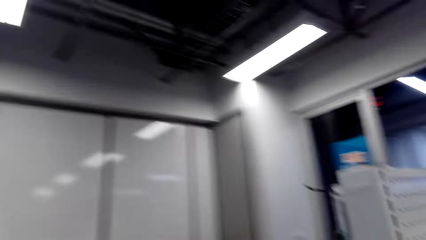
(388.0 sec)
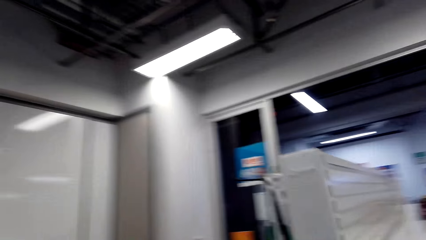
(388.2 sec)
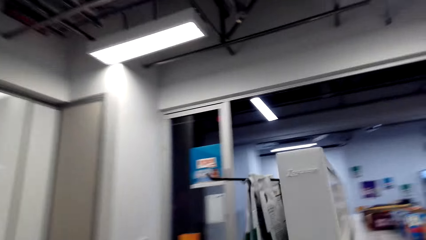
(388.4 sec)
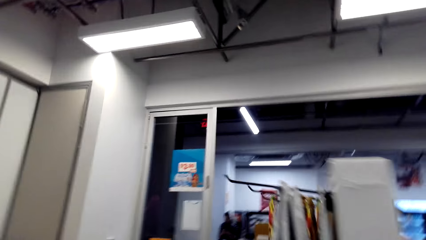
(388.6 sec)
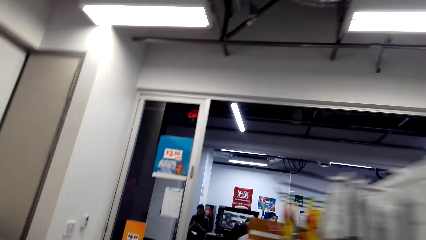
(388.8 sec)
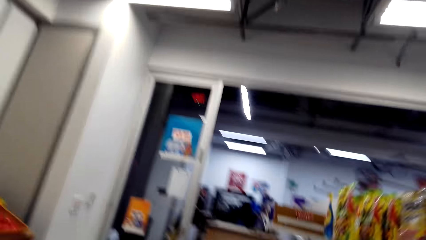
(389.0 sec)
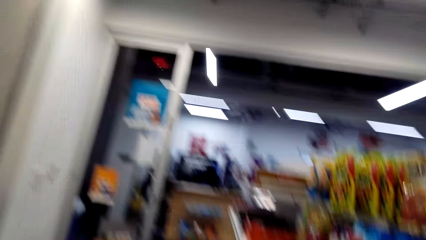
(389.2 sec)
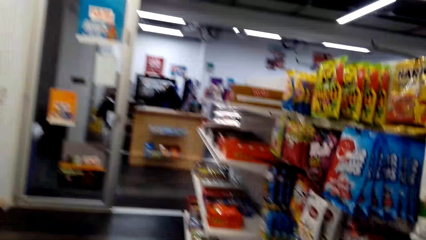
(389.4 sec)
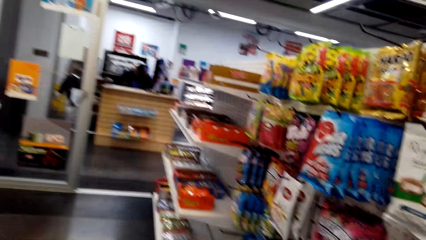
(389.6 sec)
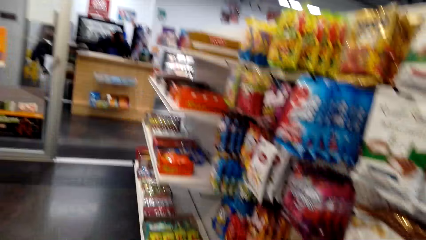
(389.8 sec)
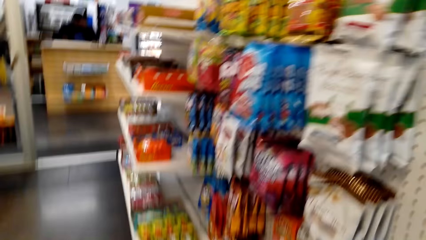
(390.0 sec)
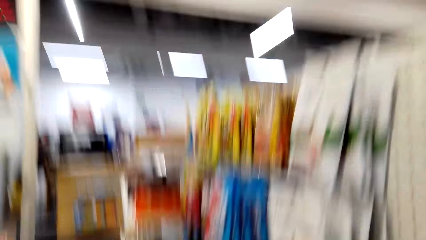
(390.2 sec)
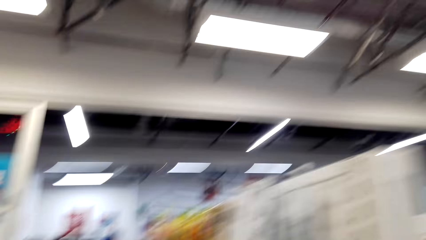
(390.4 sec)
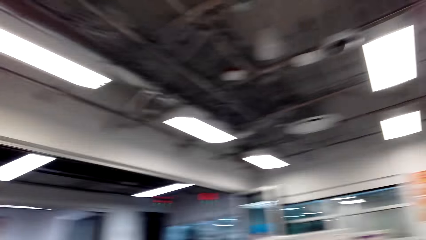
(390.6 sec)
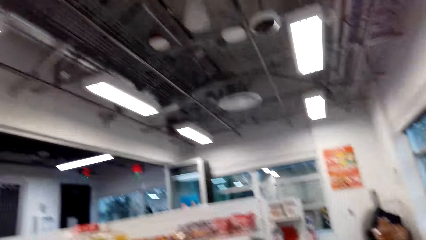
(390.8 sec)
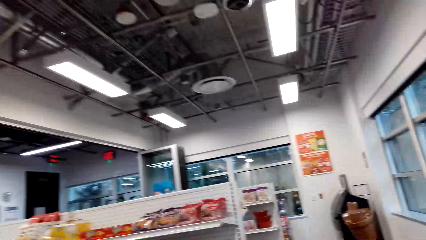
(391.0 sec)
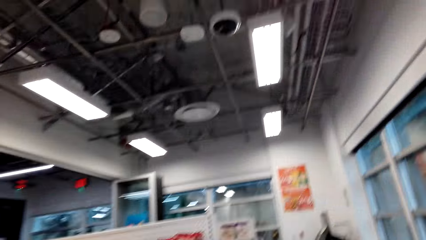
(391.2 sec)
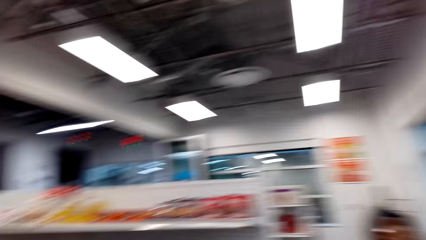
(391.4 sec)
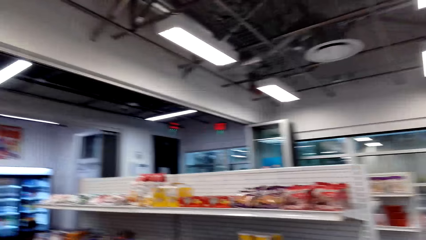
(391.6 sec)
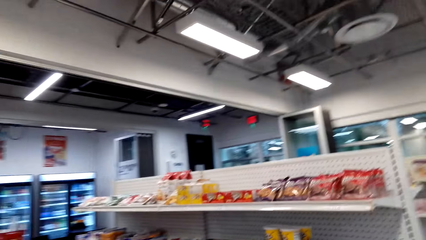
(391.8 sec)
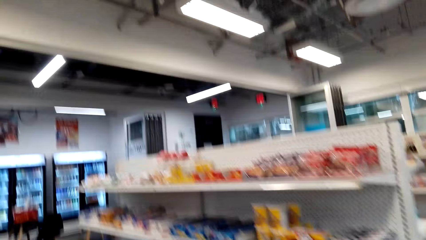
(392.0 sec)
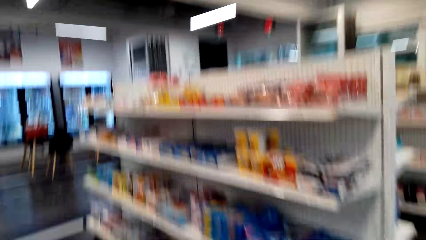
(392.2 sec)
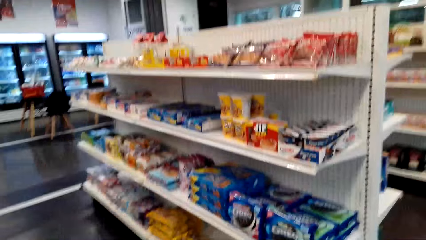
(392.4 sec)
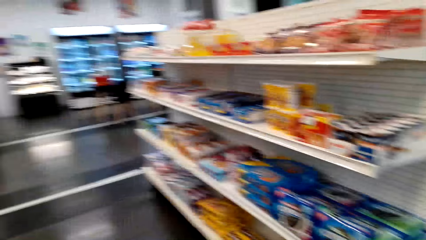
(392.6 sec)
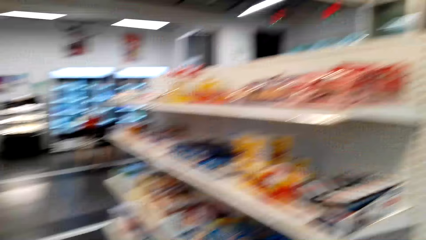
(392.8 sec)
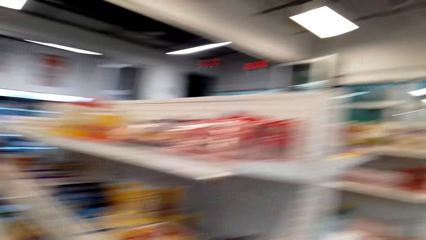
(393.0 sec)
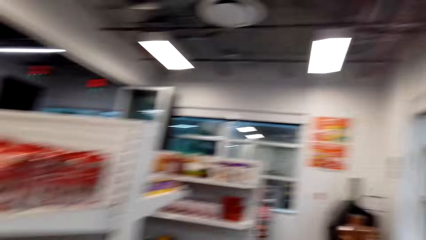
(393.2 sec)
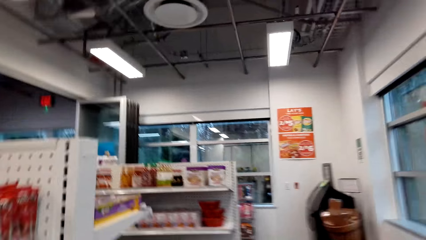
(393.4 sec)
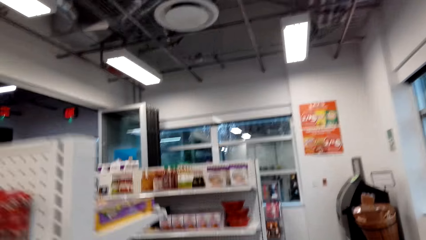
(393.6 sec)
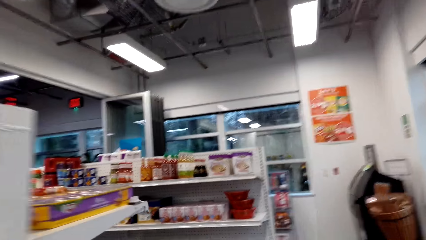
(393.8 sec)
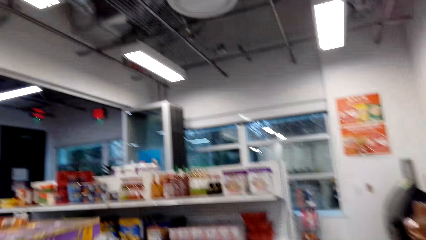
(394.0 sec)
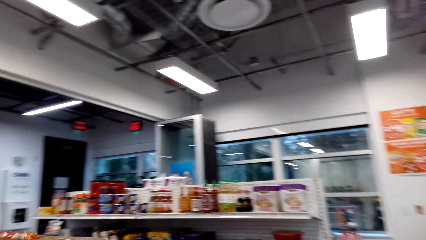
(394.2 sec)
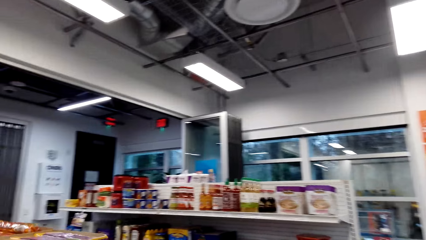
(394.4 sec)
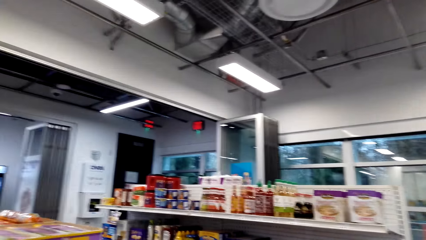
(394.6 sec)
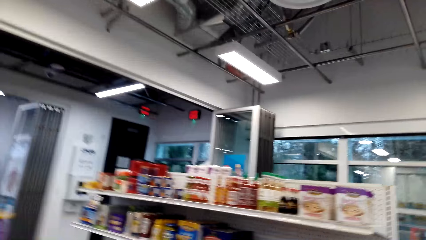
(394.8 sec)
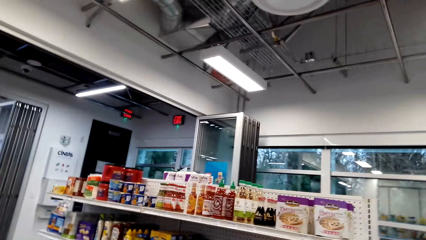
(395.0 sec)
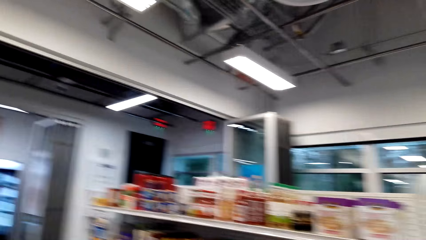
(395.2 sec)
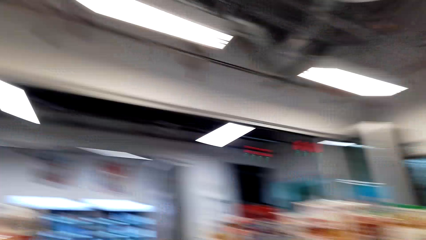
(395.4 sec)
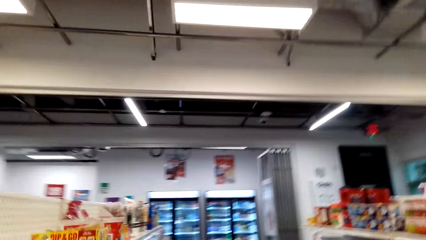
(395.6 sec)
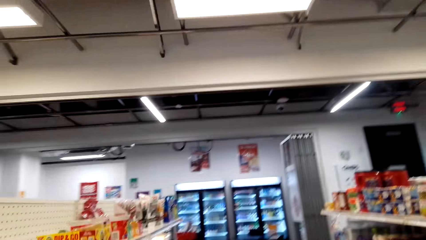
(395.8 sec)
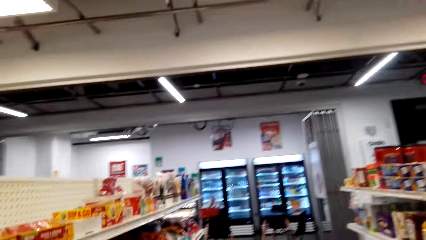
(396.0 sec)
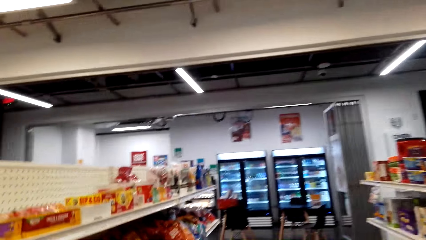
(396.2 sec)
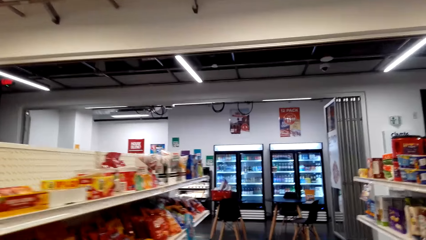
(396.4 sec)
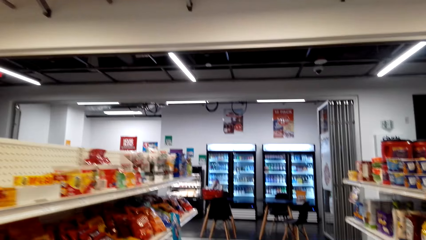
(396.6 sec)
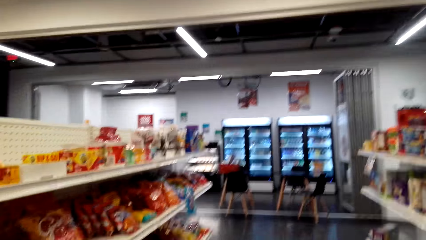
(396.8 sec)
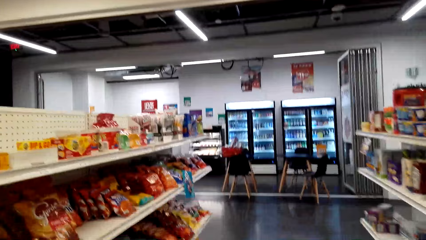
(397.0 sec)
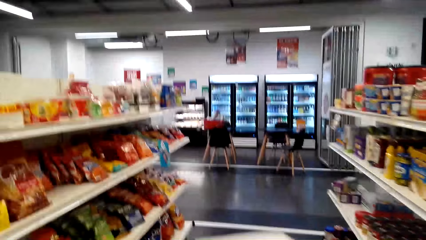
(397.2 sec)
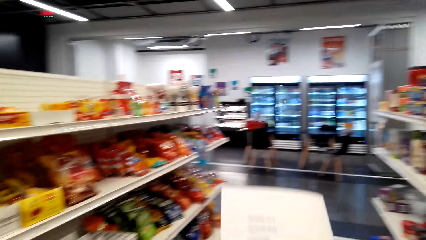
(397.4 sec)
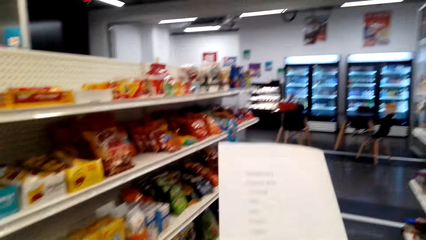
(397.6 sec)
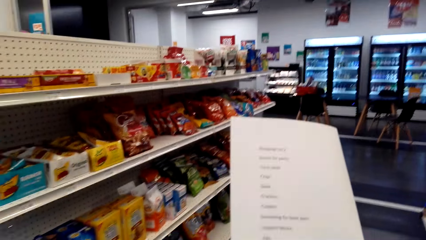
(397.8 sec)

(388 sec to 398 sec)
The camera wearer reads the paper.

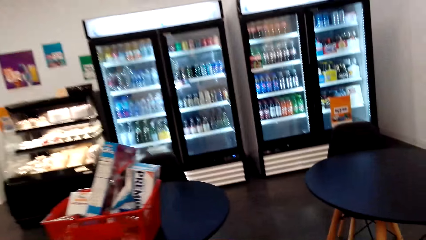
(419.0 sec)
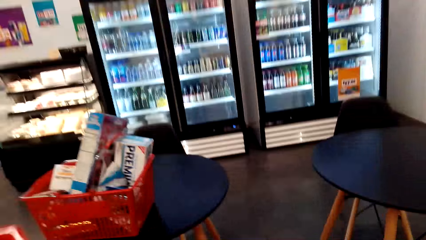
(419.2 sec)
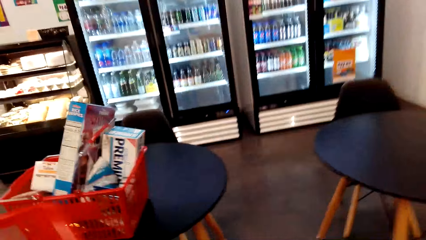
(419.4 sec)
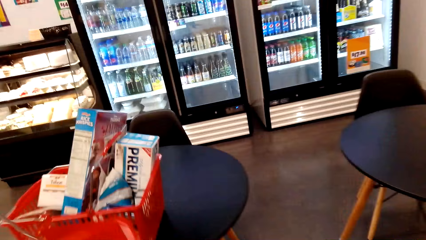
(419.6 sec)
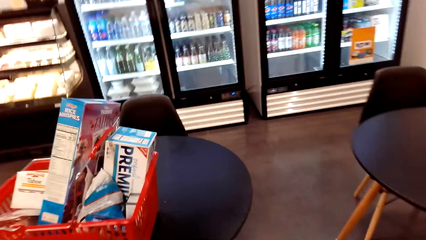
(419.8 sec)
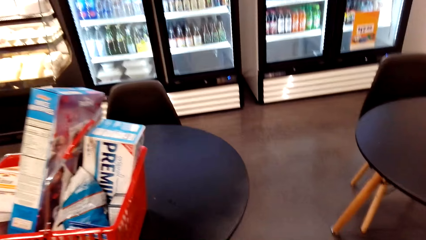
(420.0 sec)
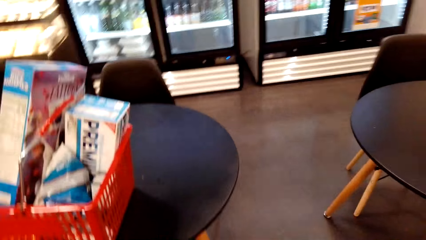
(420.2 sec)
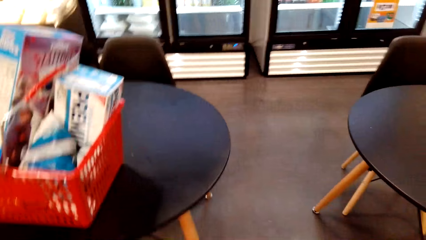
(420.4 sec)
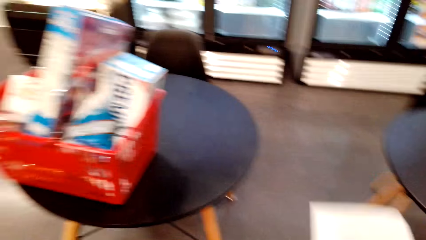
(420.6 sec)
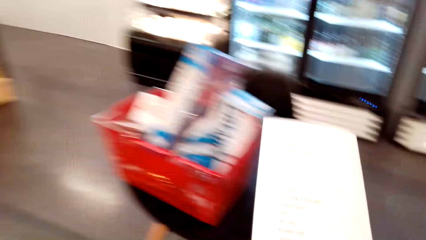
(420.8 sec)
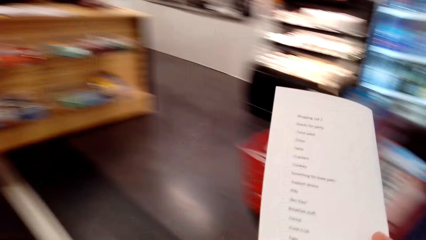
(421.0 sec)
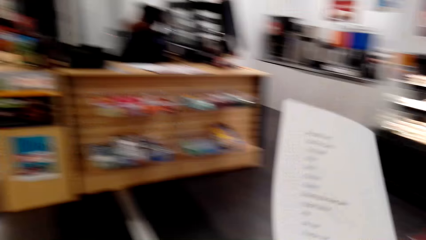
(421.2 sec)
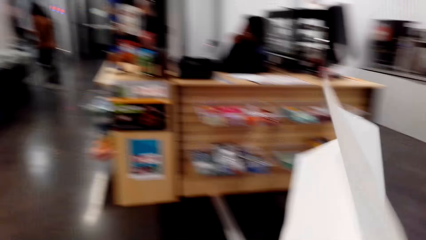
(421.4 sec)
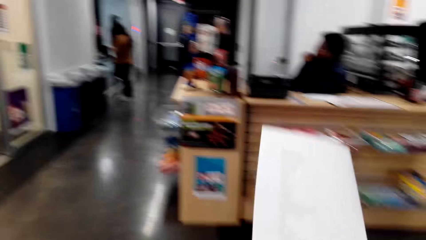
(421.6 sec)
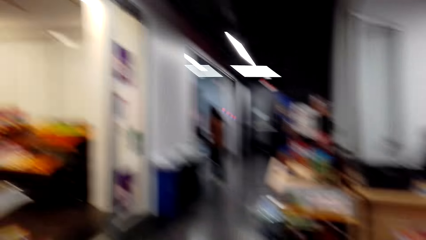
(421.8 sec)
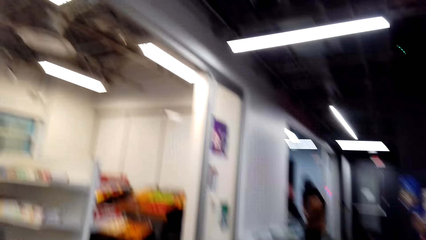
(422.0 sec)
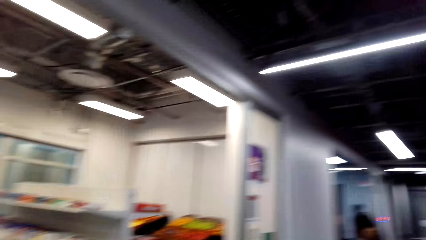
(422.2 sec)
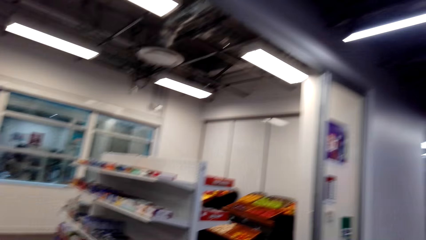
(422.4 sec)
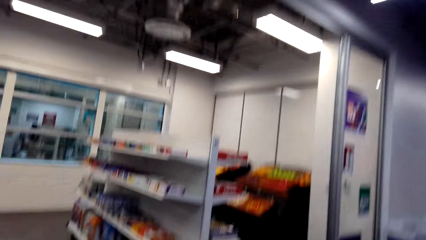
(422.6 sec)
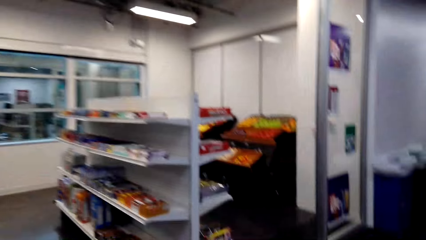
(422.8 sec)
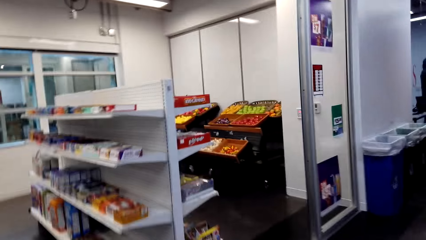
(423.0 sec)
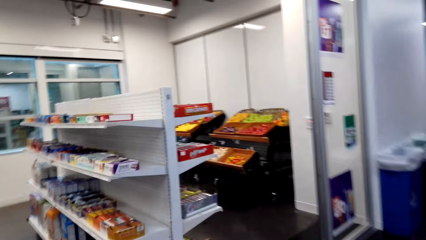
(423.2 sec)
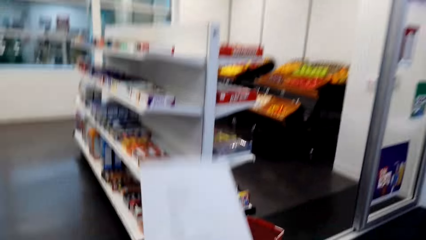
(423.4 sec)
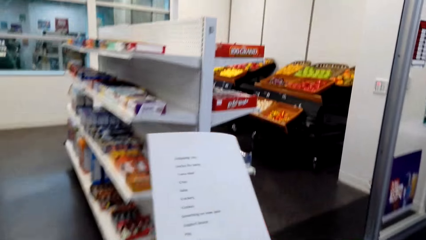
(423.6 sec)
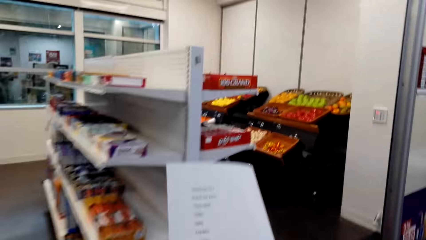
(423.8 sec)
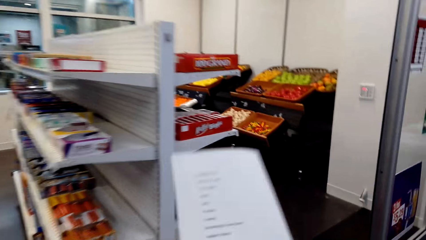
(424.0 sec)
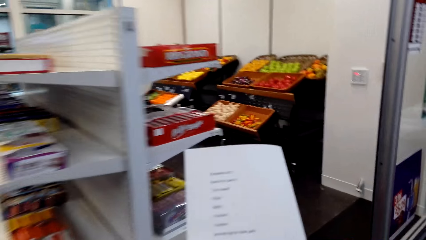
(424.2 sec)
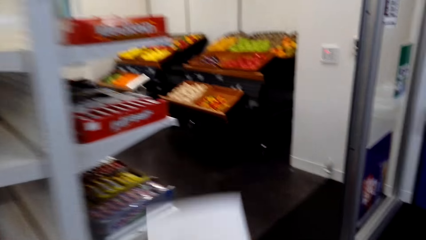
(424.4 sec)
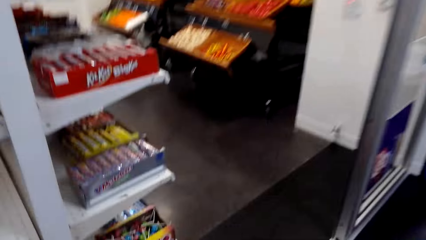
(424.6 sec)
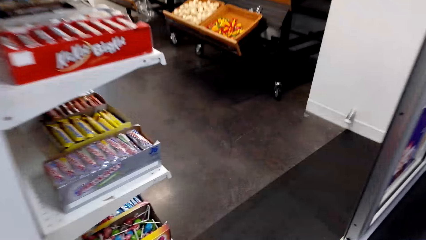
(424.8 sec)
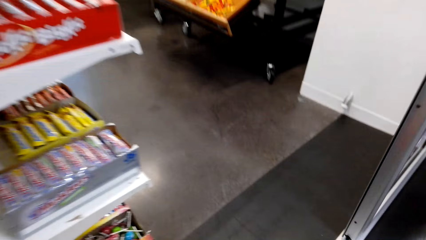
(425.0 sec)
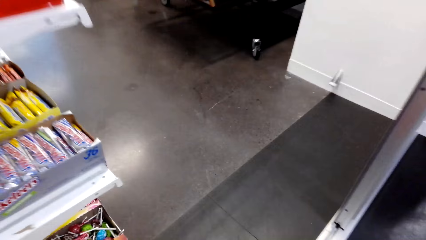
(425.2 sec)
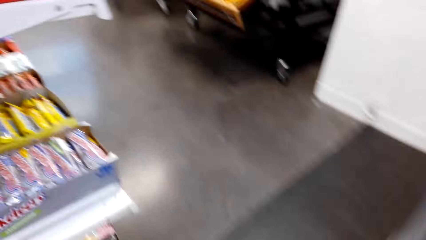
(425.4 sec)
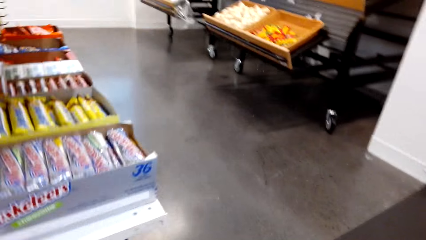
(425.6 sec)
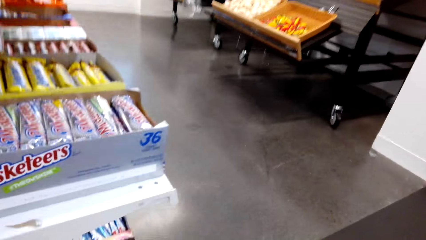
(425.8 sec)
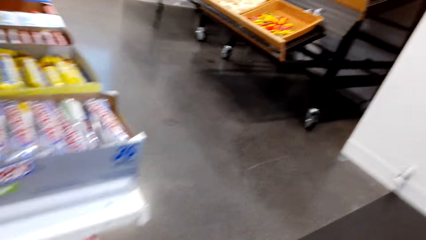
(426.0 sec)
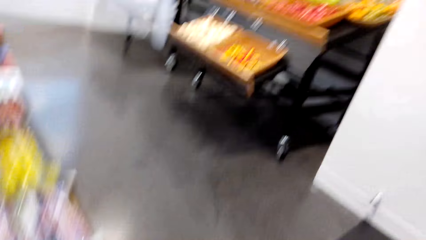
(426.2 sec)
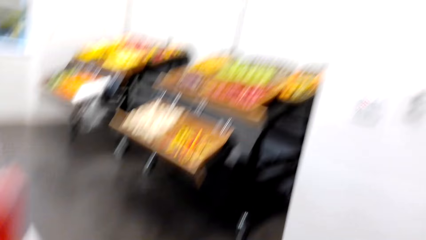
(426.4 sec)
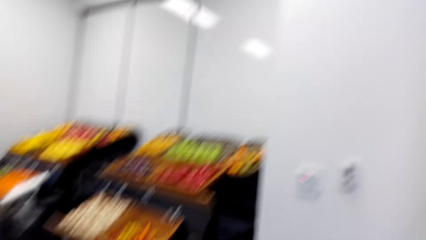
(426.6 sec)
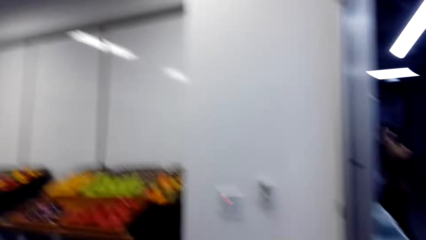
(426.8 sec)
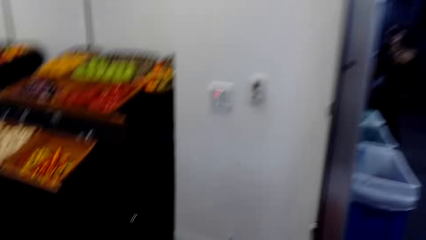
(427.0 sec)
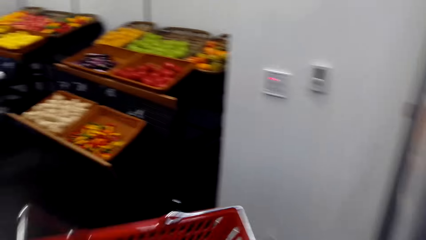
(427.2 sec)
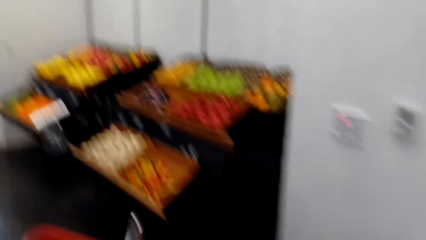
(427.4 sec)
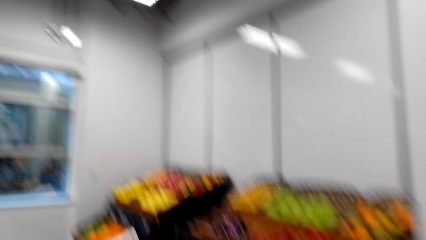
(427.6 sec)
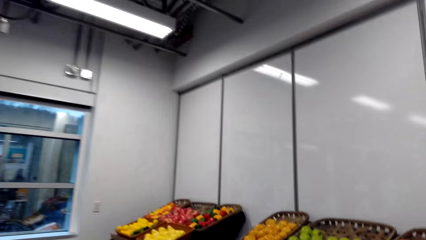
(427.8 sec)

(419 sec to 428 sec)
The camera wearer places the shopping basket on the floor. They walk in the supermarket. They pick the shopping basket.
